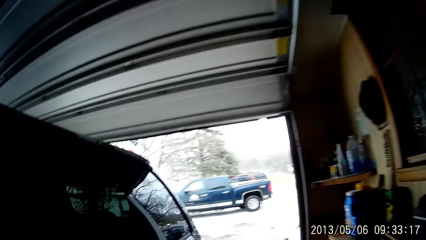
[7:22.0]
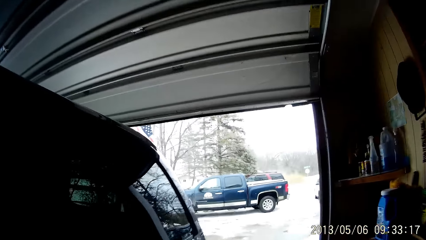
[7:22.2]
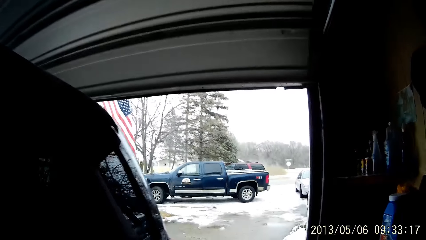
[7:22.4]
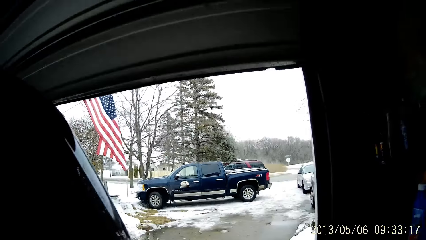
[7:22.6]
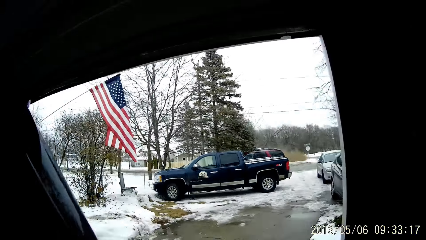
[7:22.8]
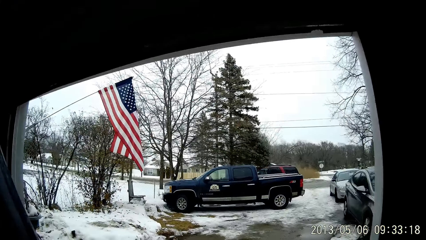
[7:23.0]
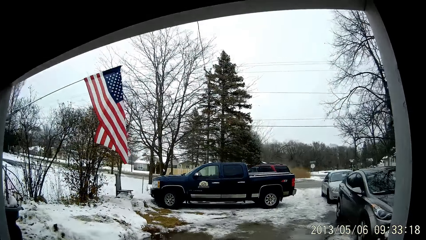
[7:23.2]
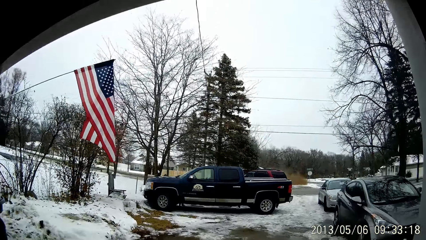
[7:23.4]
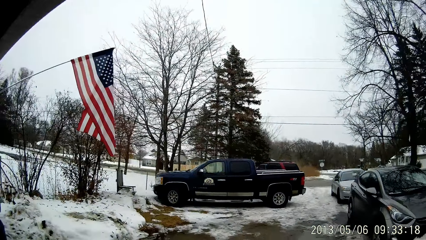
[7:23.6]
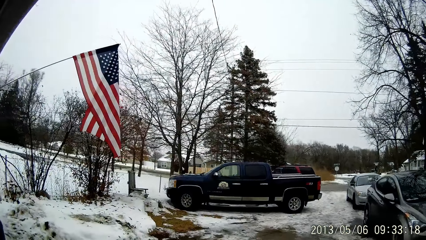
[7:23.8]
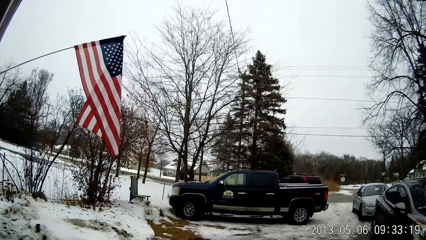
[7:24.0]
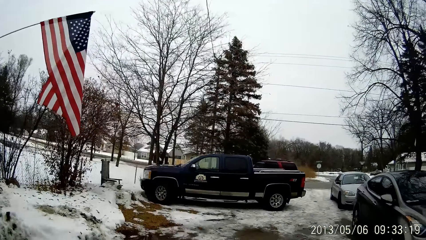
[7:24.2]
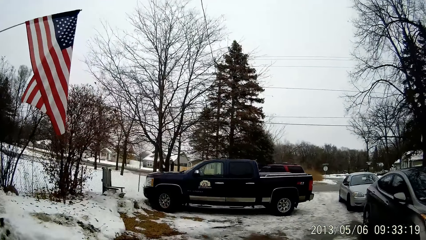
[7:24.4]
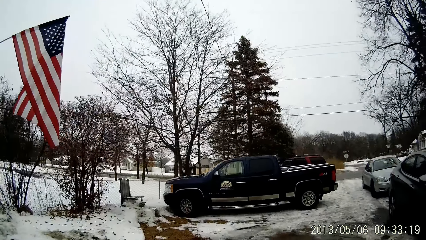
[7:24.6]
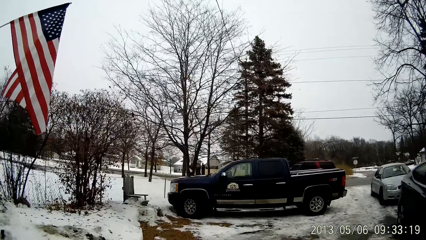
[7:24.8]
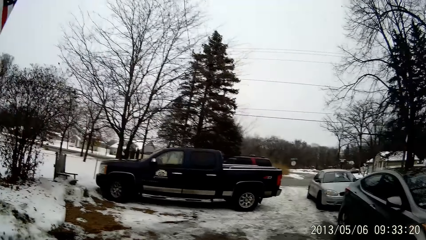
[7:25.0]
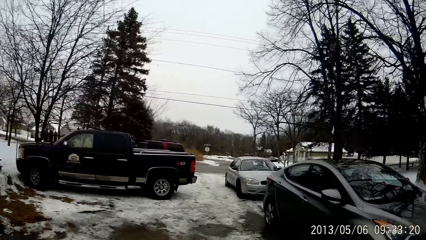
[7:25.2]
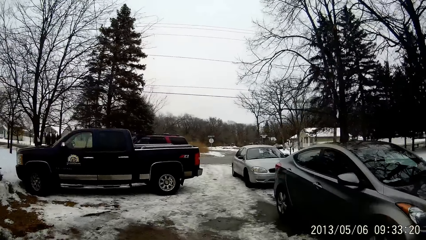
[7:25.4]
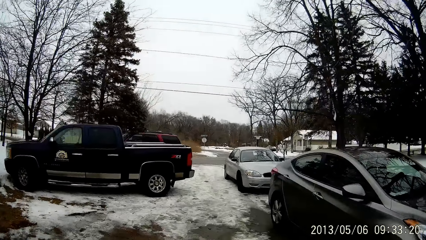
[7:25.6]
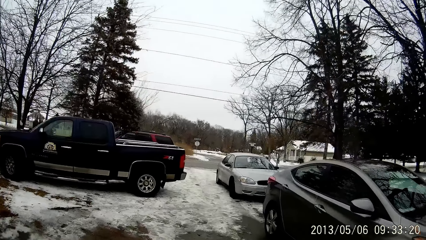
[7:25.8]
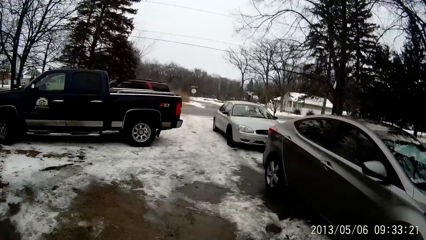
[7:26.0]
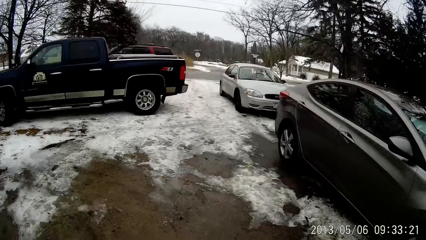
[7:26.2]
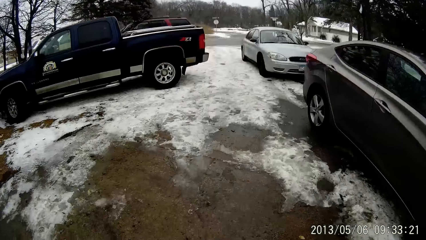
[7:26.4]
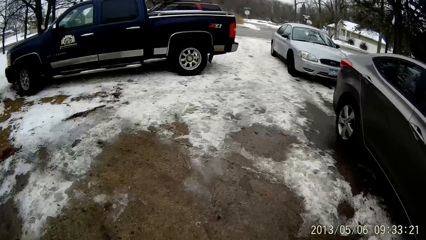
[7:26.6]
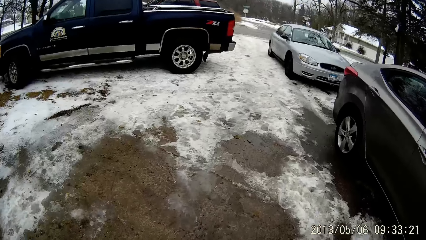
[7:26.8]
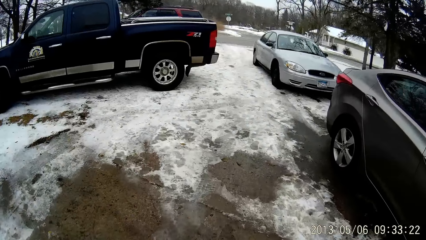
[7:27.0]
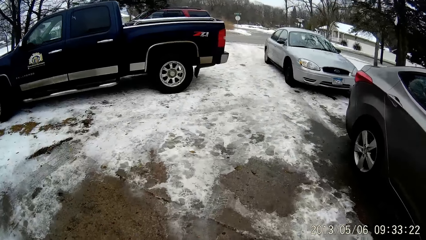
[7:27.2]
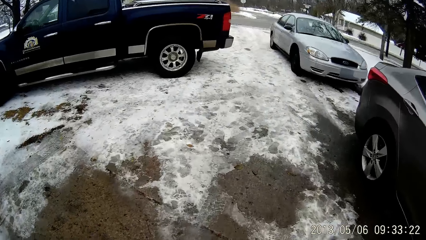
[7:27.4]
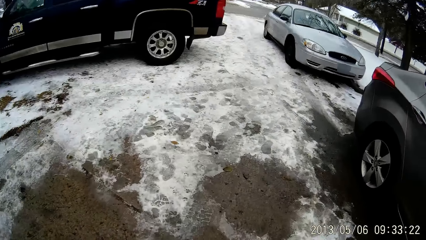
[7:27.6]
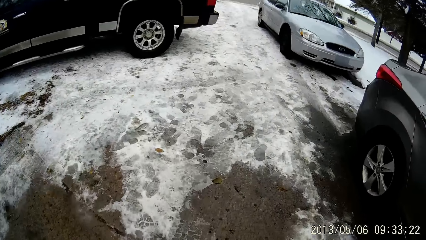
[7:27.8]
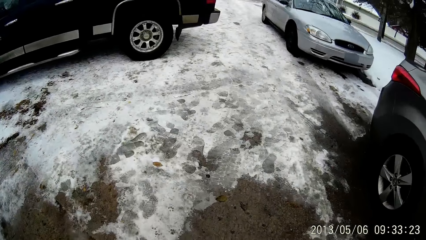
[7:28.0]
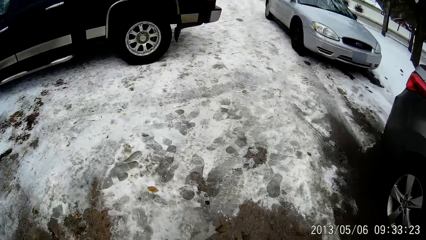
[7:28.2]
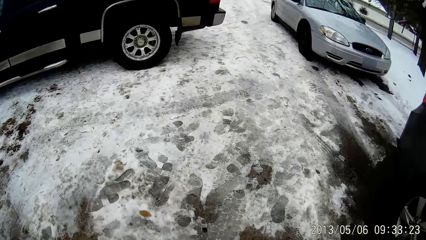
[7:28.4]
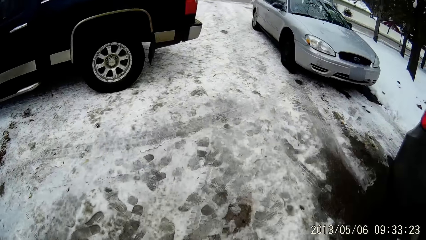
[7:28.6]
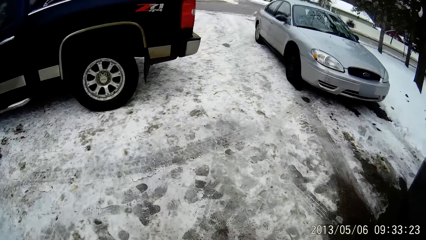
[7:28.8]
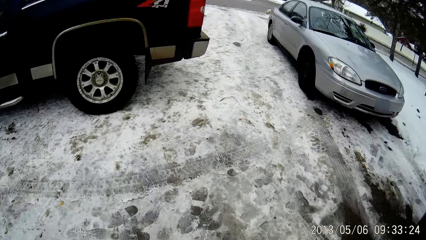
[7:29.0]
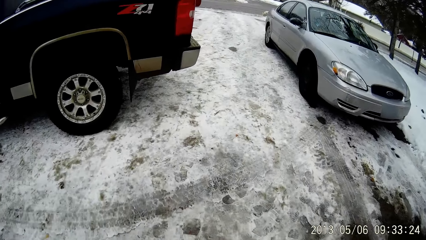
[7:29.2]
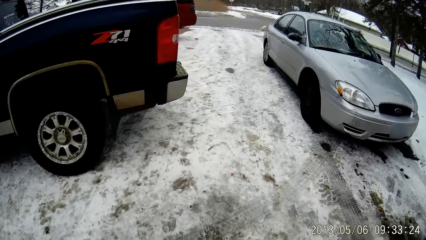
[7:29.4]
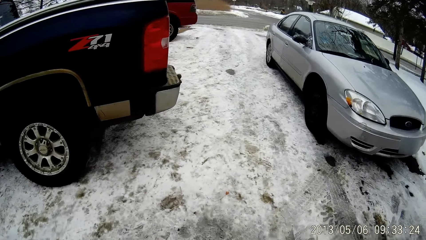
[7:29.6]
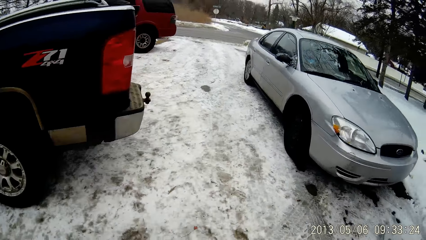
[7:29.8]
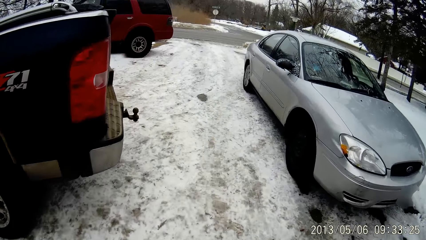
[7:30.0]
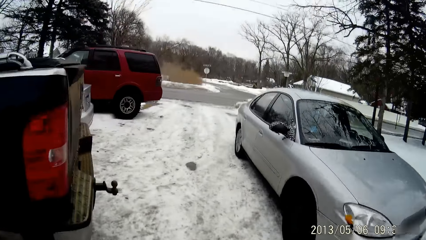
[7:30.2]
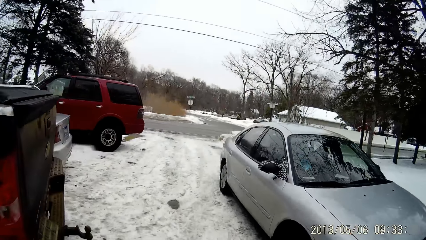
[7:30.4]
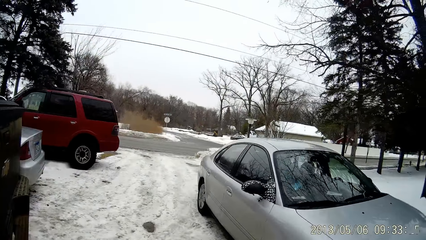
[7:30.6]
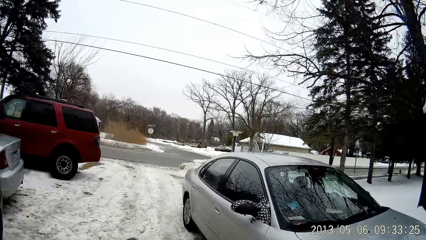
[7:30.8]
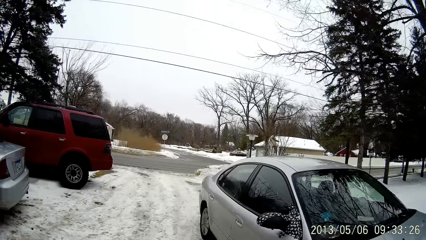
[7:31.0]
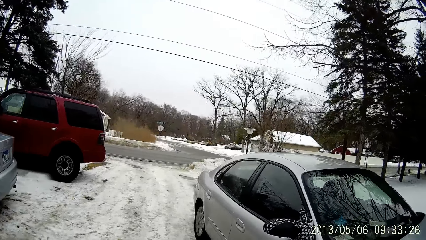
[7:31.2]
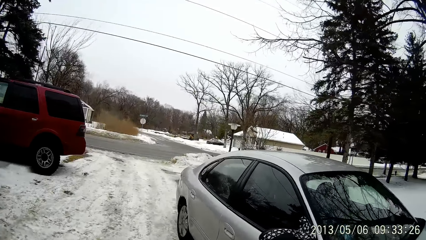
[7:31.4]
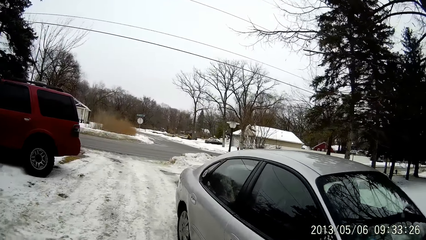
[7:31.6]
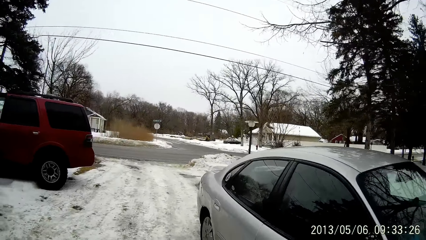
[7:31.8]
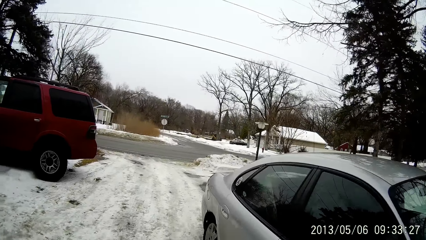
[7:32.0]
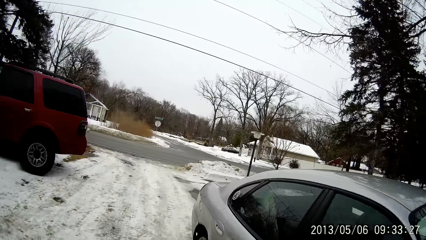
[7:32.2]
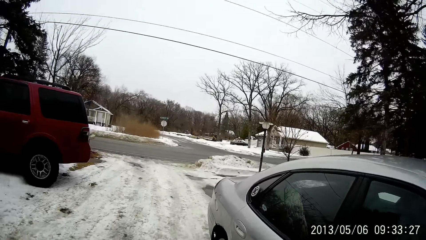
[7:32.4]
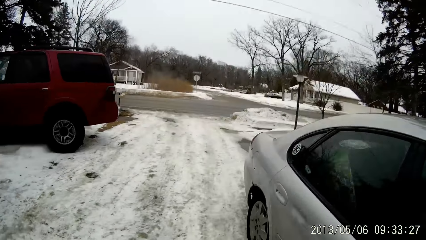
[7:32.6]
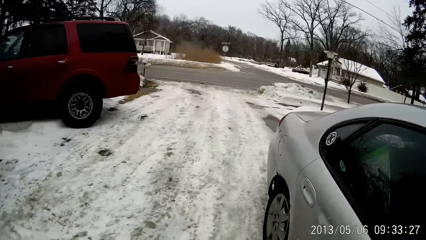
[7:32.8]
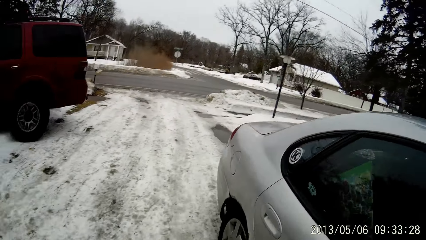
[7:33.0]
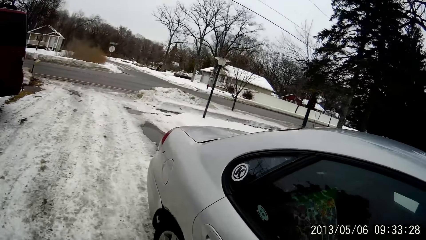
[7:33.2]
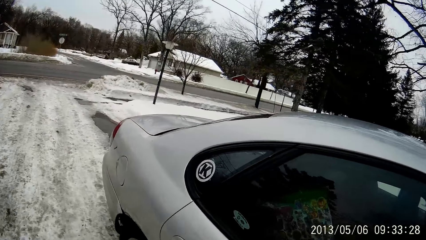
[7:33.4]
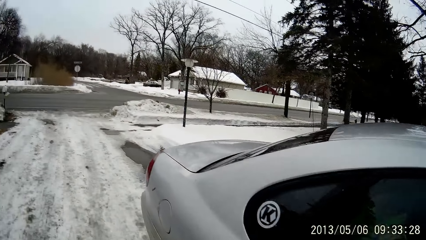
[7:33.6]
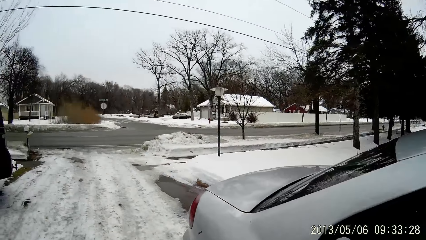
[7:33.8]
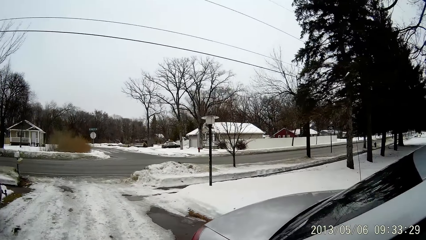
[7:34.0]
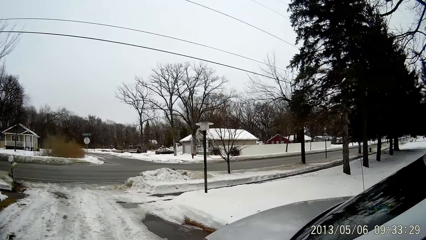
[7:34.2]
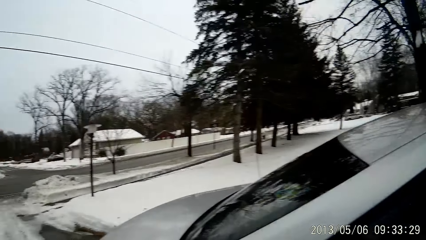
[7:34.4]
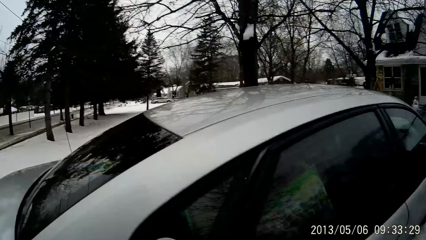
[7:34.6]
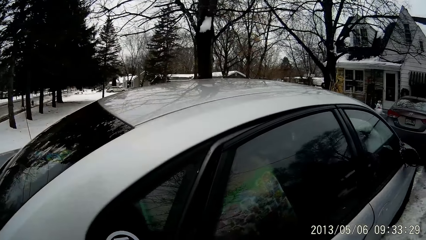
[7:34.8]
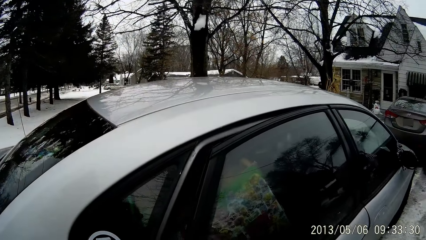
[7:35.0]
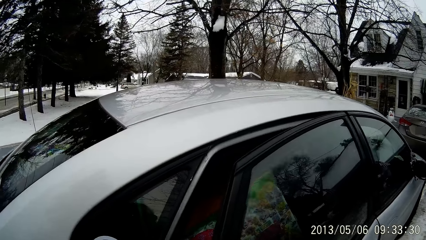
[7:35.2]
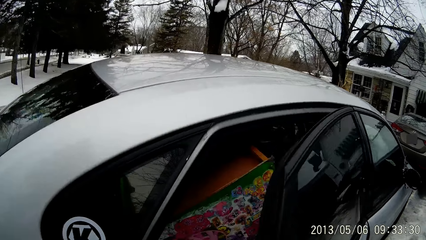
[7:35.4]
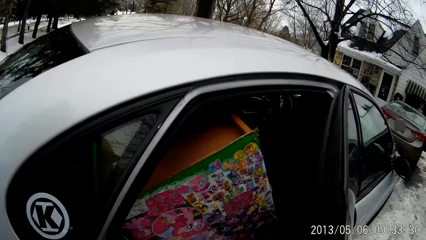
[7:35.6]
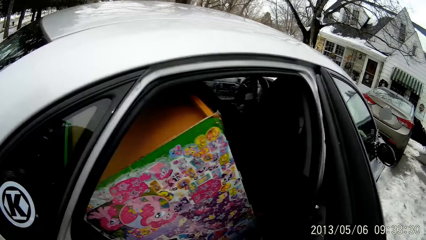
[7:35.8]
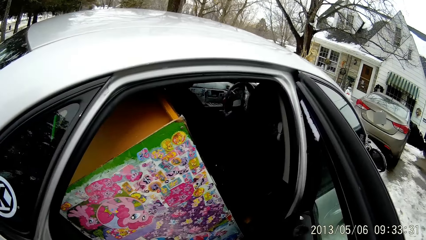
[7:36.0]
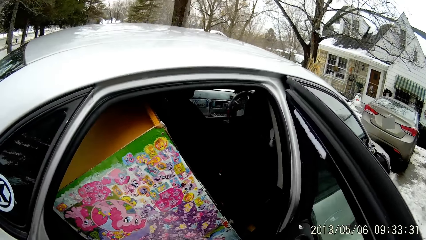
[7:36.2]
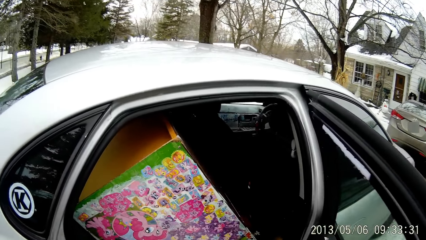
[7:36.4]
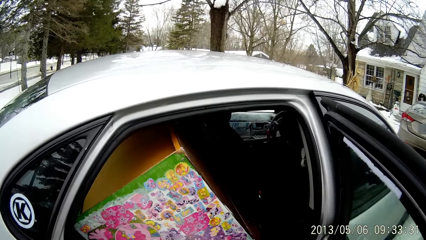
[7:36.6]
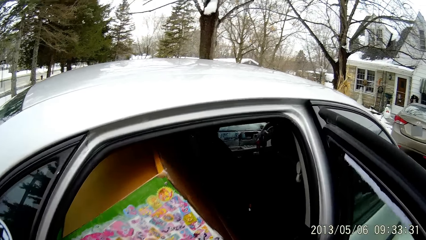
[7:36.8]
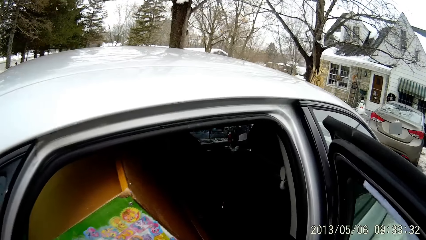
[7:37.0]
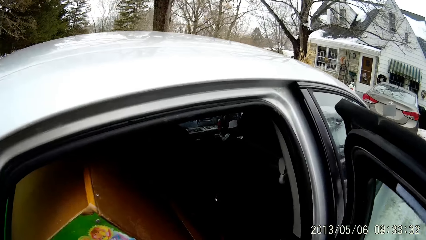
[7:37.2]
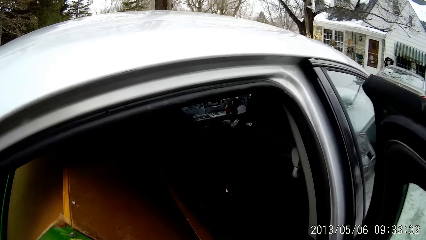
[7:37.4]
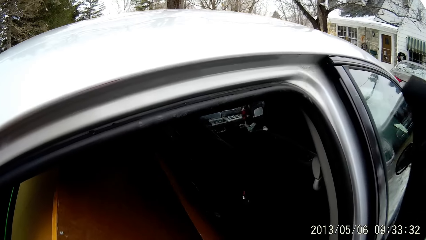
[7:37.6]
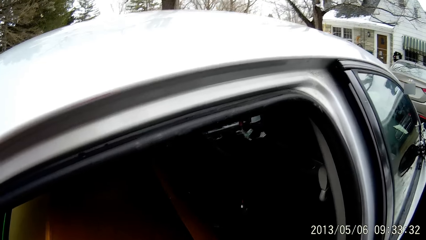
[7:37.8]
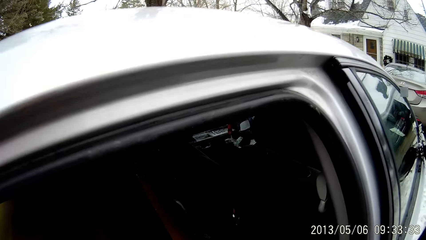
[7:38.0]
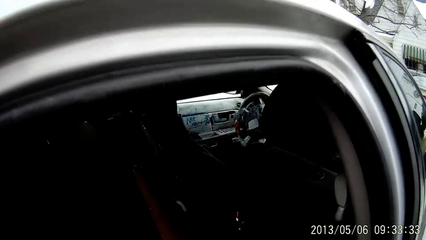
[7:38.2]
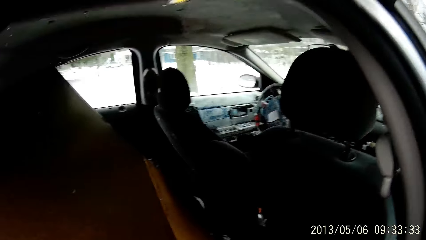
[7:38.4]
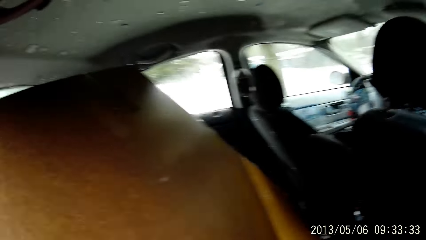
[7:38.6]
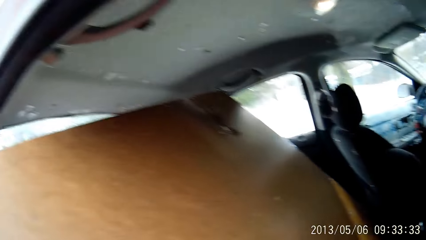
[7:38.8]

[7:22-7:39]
The camera wearer walks out of the house to a car through the garage door. She opens the back passenger door of the car with her right hand.
